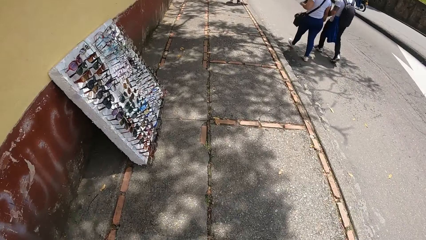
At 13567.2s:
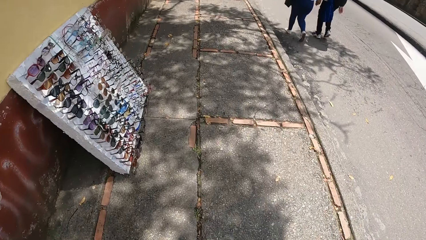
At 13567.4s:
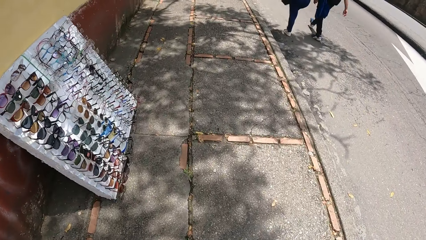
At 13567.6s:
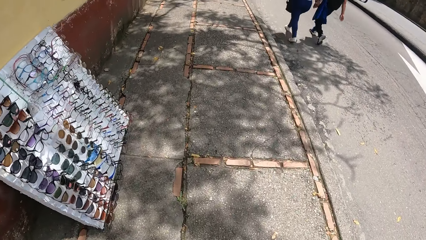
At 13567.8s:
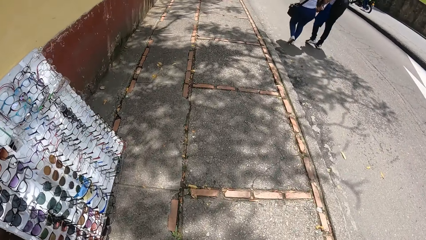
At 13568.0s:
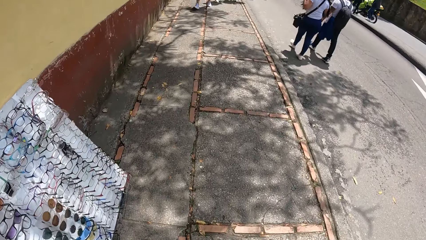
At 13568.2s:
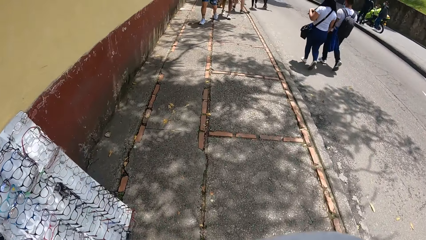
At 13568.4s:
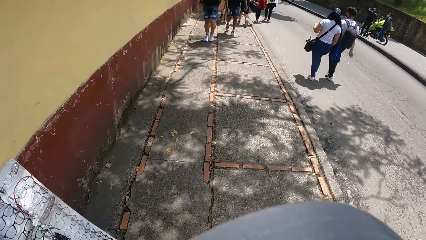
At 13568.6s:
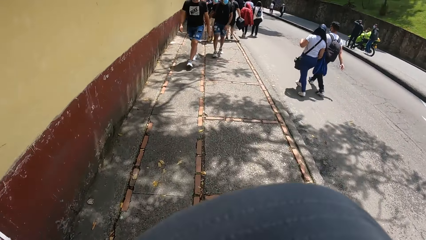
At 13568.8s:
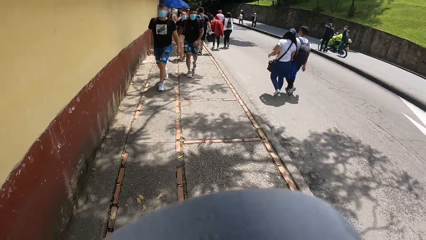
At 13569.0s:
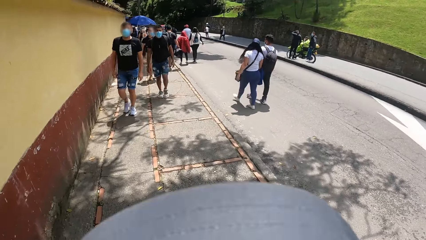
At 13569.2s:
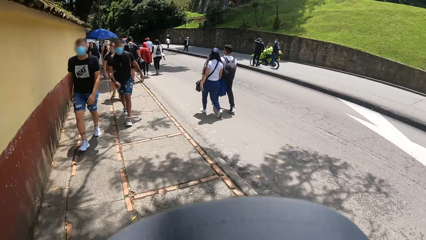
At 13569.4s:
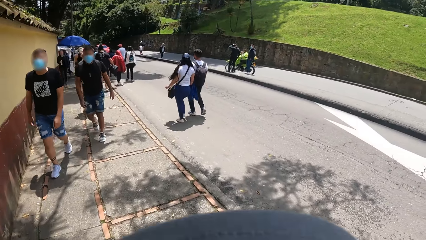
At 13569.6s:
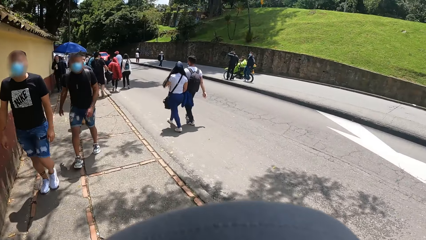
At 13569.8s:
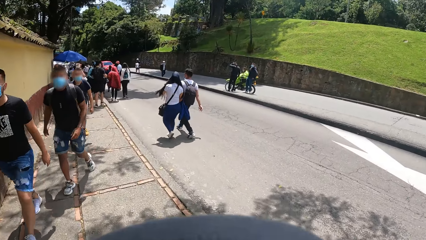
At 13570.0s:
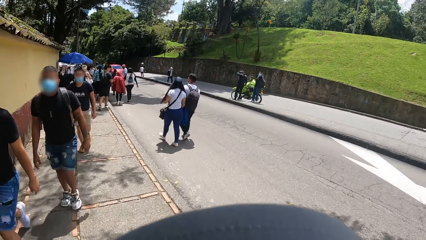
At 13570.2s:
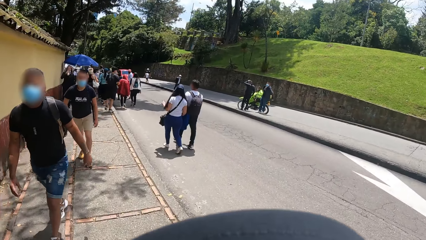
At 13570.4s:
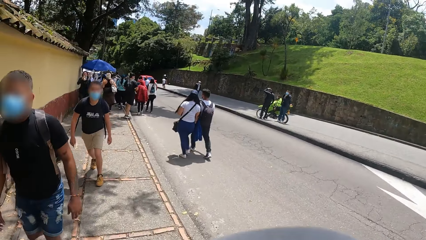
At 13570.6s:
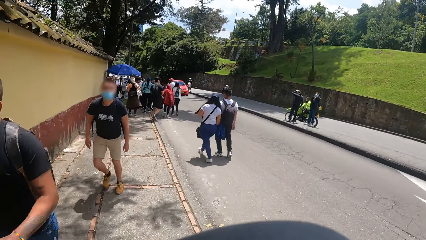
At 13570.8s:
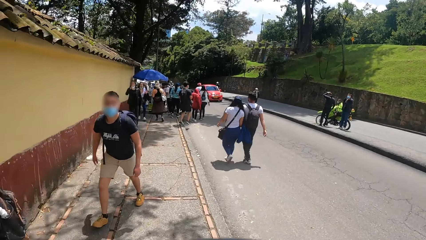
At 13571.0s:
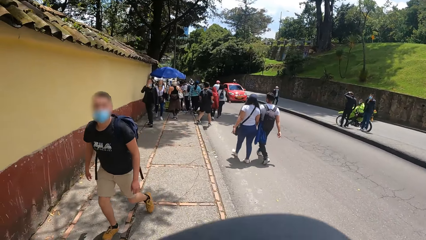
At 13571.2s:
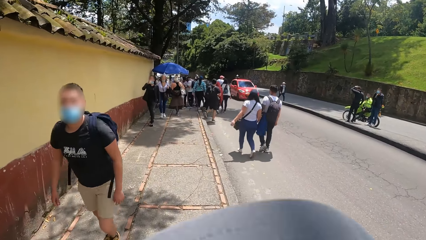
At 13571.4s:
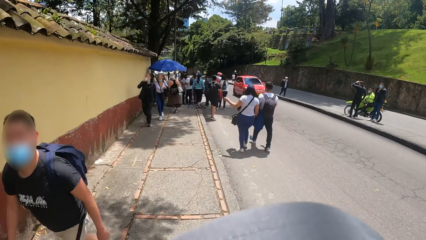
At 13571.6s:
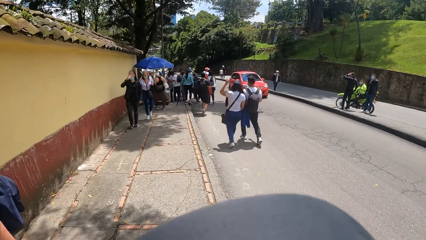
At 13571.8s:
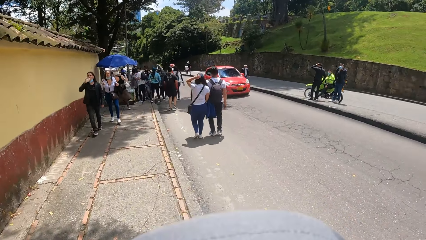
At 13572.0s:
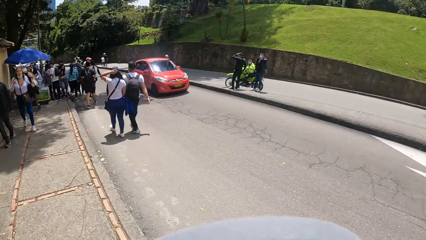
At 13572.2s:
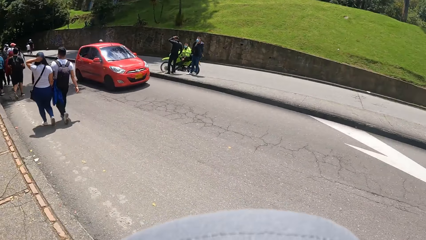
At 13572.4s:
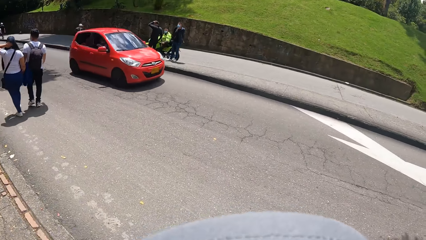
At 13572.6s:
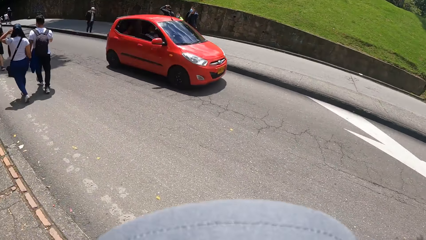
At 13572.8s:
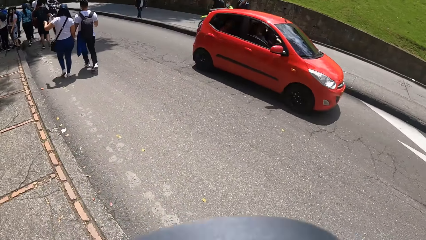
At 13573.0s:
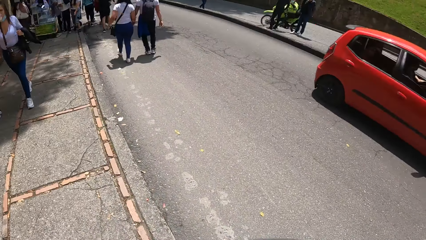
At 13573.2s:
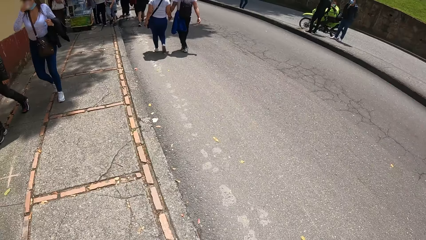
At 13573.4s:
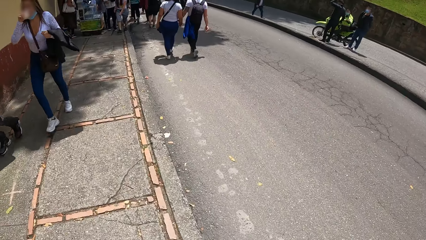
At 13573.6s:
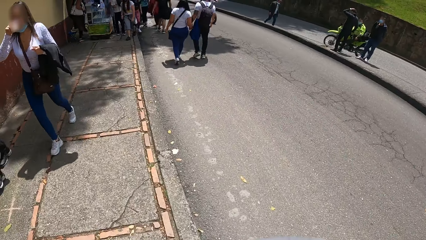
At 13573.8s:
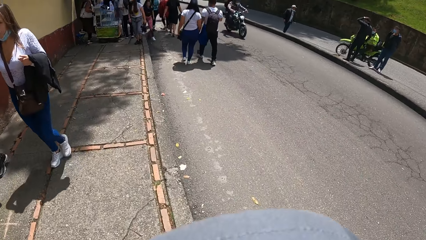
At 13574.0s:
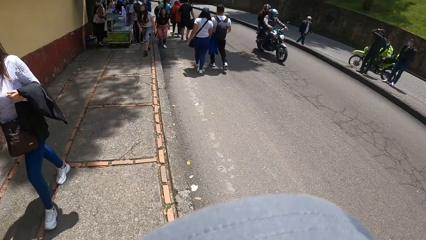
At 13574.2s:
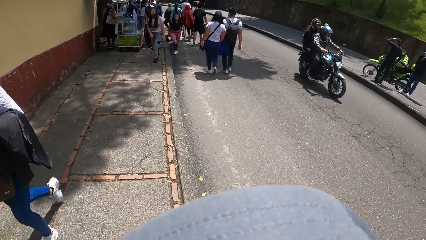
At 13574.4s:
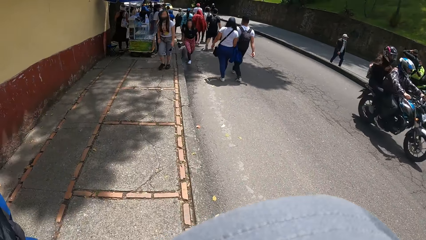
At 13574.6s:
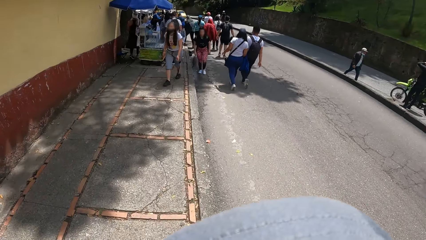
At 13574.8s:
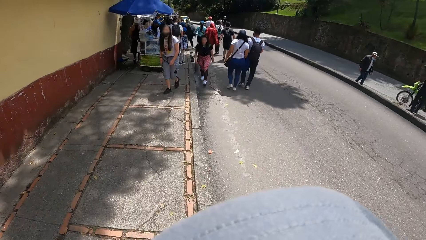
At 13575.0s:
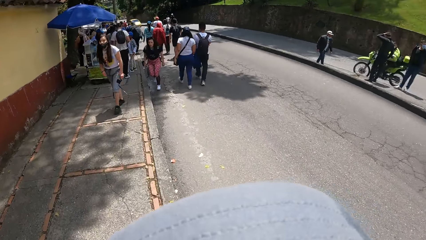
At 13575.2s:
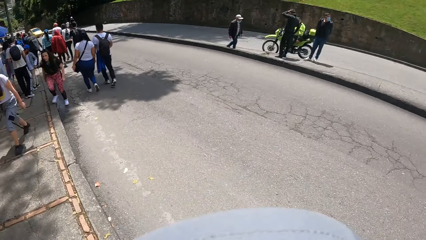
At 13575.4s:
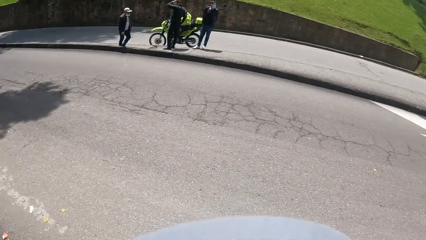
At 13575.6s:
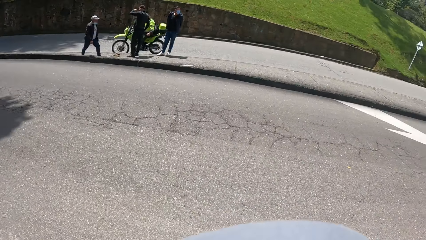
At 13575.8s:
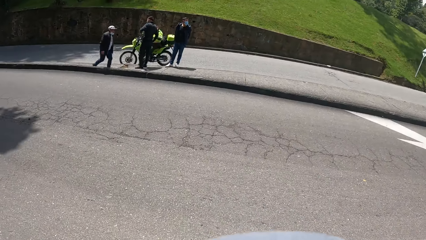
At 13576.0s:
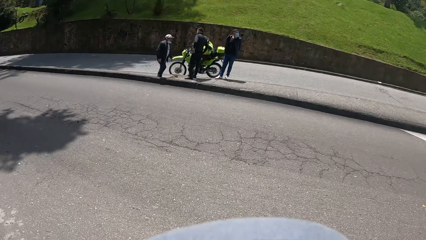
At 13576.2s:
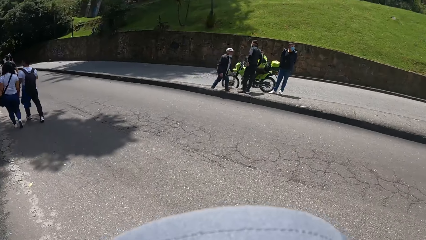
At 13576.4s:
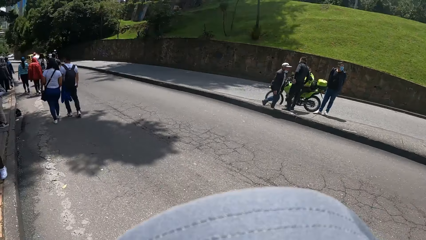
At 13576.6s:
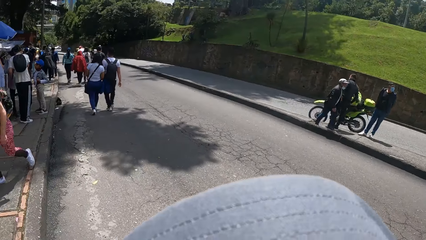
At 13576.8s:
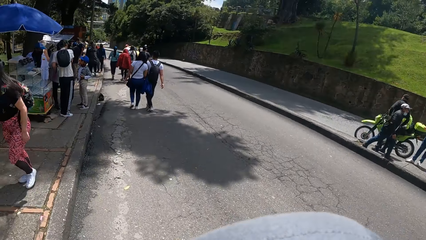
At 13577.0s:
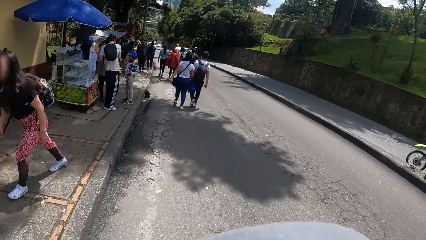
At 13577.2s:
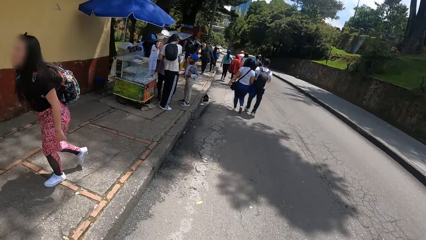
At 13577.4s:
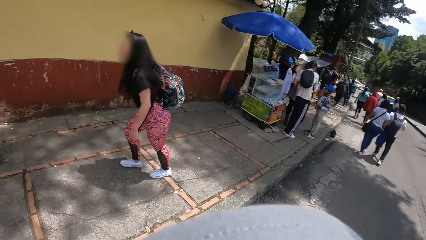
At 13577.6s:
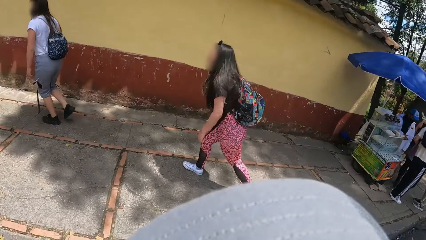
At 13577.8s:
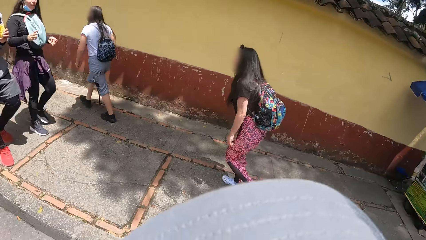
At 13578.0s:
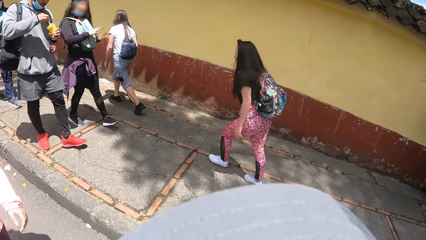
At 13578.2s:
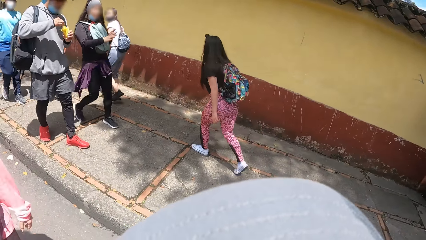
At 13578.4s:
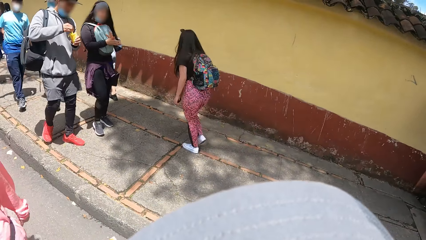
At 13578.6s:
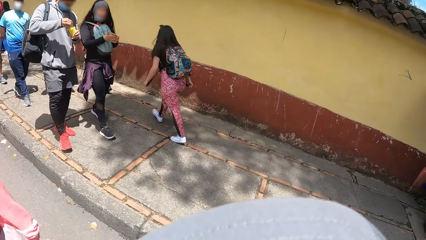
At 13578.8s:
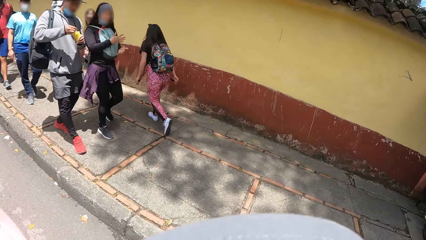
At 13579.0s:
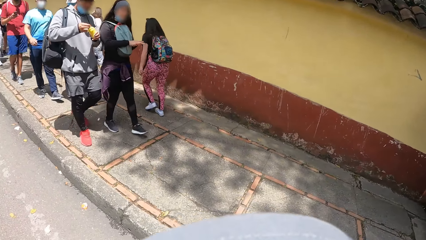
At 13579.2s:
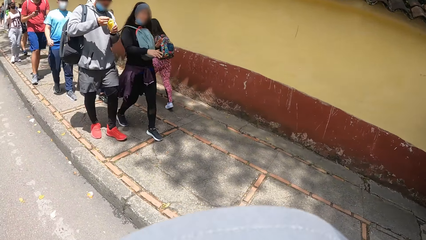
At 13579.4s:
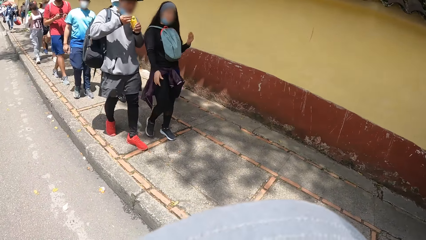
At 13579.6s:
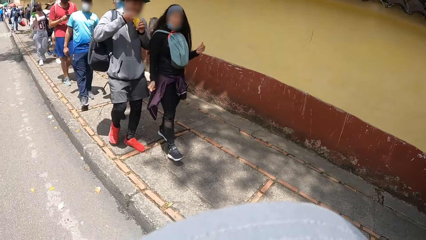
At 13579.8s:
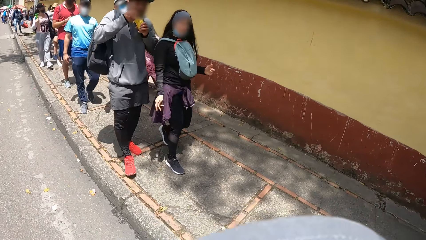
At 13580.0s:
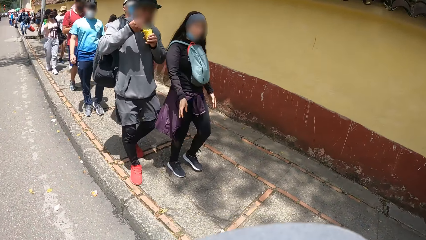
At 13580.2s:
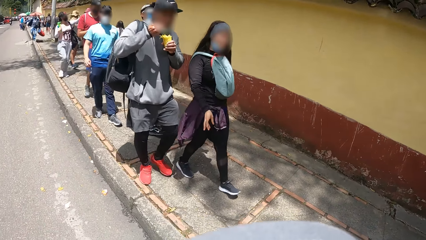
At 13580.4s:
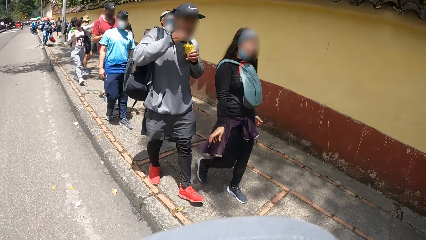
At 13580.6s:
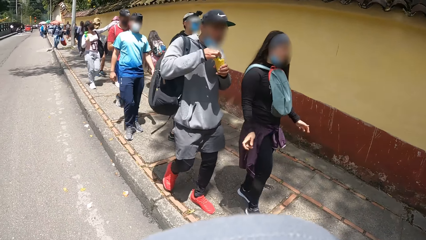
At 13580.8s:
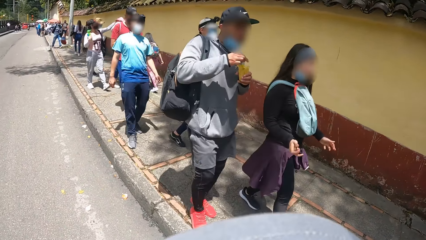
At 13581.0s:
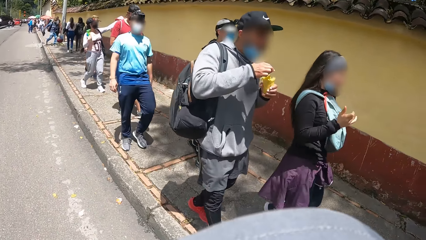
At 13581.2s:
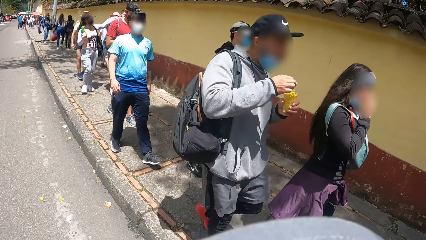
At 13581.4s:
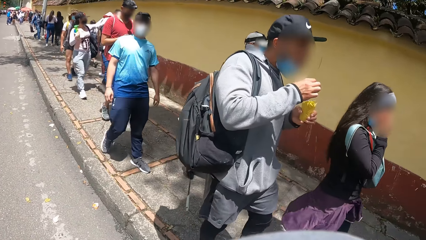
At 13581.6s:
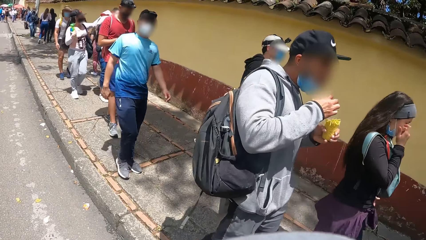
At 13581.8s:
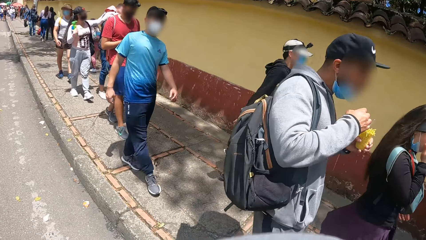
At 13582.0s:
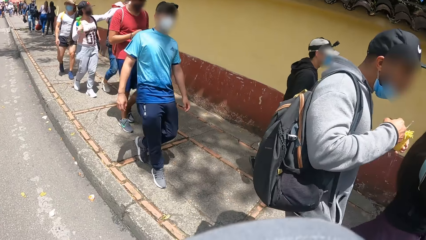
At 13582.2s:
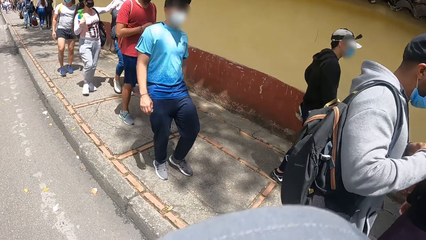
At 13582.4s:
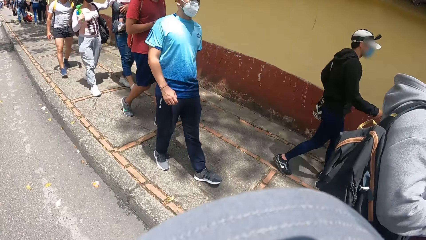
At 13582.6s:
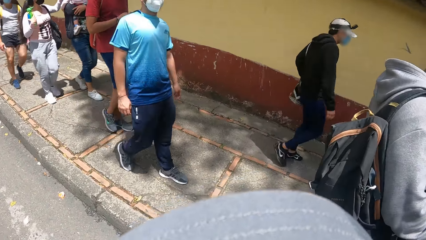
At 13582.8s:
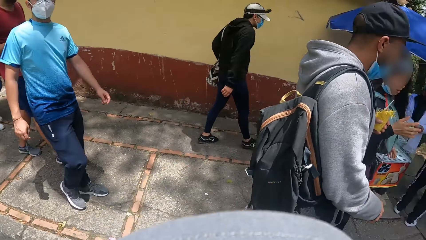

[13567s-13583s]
The camera wearer walks on the road. He turns his head back. He stands on the road.
